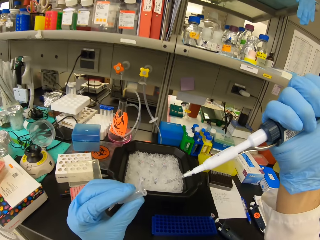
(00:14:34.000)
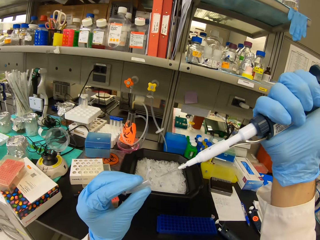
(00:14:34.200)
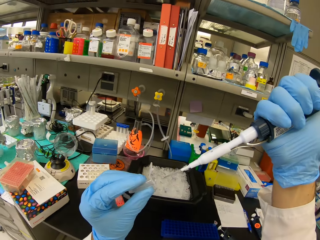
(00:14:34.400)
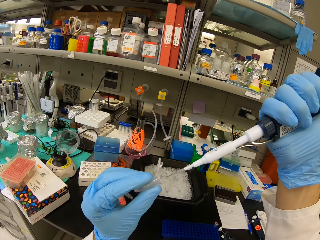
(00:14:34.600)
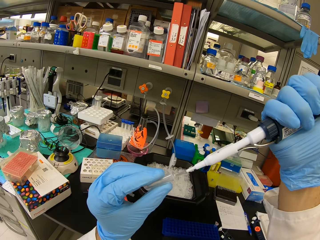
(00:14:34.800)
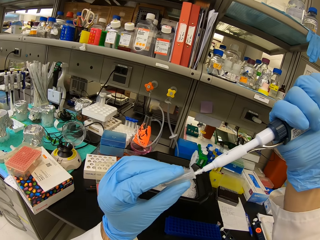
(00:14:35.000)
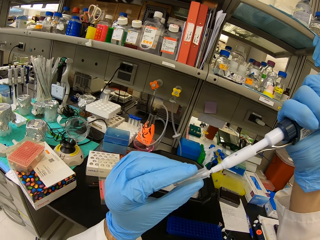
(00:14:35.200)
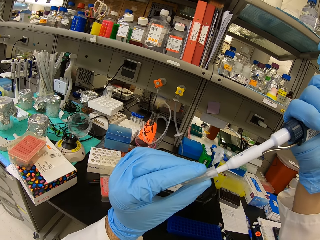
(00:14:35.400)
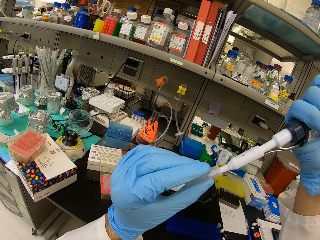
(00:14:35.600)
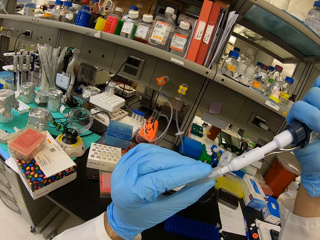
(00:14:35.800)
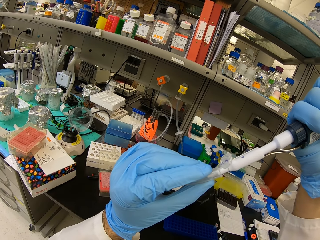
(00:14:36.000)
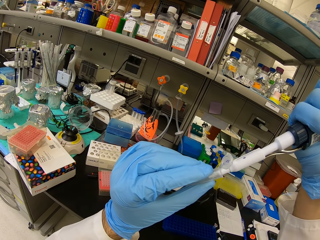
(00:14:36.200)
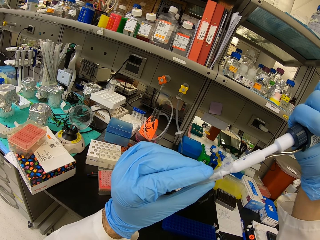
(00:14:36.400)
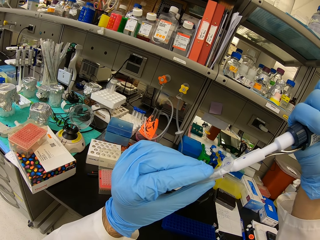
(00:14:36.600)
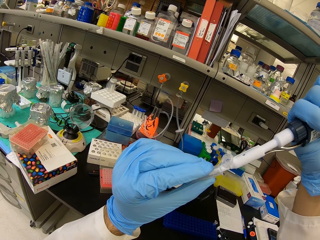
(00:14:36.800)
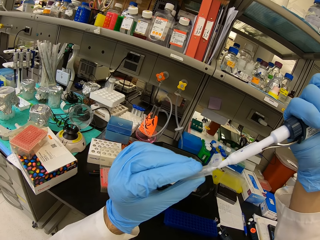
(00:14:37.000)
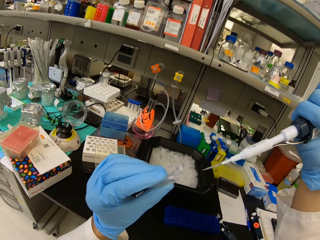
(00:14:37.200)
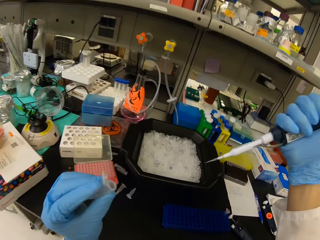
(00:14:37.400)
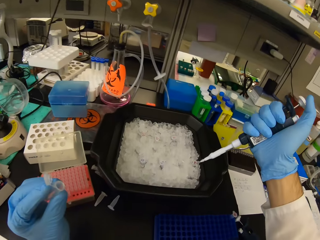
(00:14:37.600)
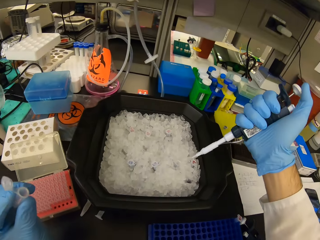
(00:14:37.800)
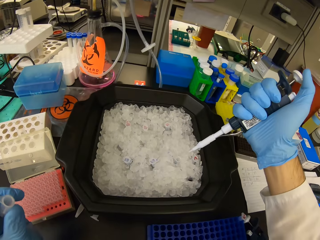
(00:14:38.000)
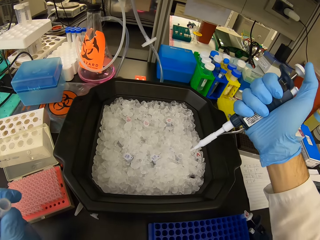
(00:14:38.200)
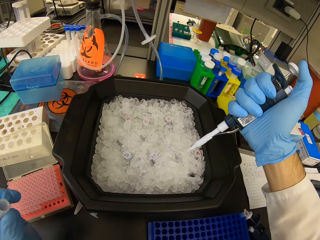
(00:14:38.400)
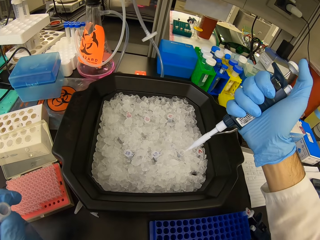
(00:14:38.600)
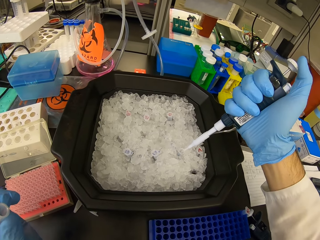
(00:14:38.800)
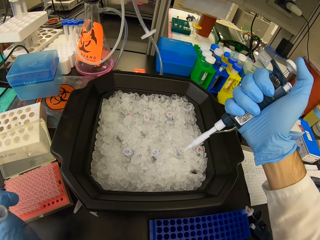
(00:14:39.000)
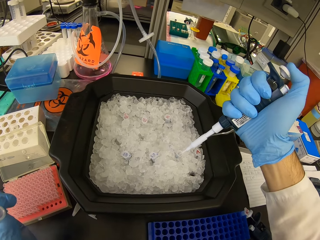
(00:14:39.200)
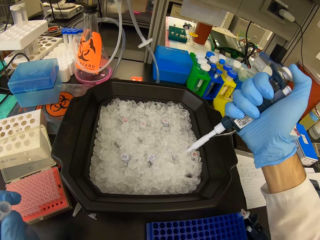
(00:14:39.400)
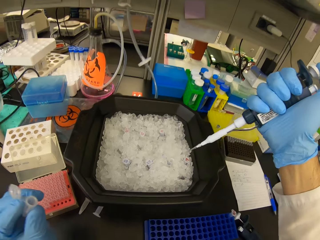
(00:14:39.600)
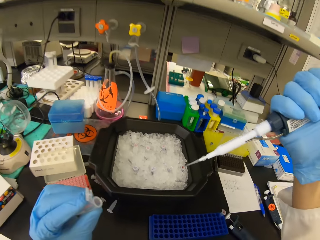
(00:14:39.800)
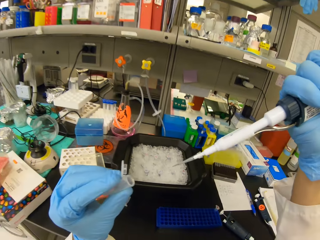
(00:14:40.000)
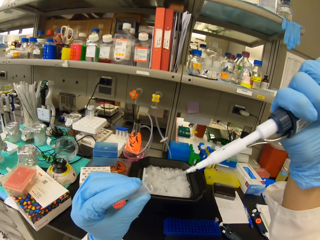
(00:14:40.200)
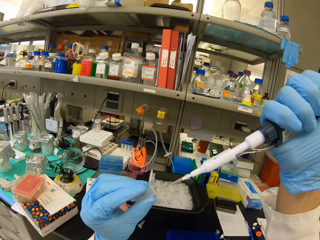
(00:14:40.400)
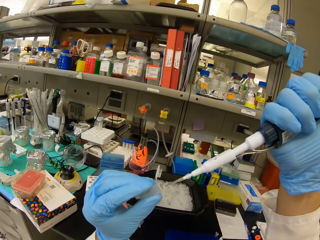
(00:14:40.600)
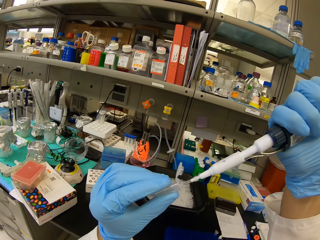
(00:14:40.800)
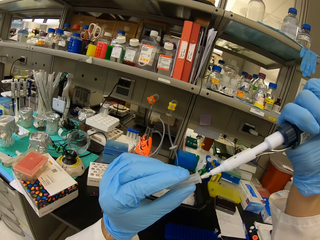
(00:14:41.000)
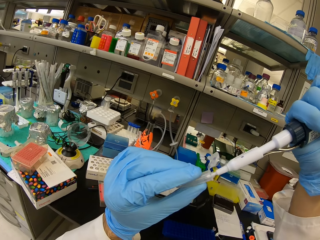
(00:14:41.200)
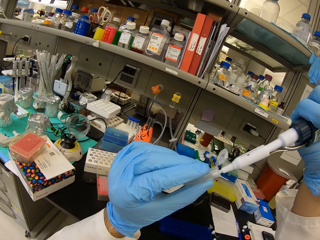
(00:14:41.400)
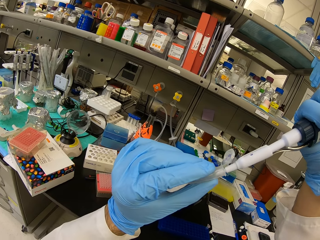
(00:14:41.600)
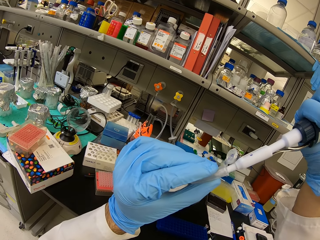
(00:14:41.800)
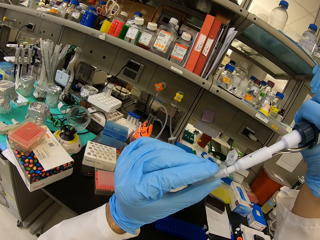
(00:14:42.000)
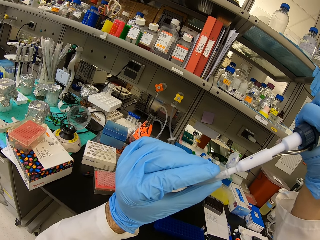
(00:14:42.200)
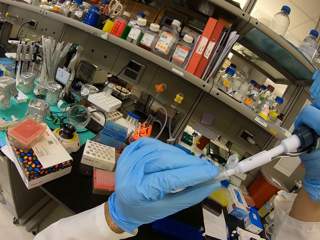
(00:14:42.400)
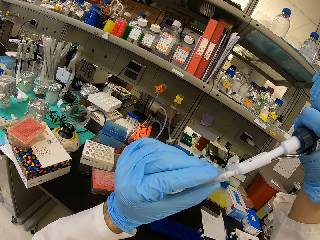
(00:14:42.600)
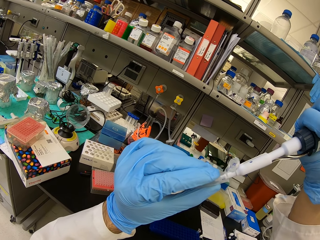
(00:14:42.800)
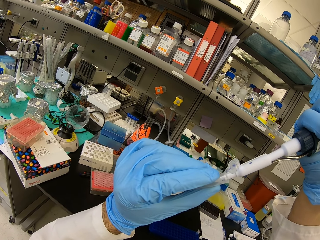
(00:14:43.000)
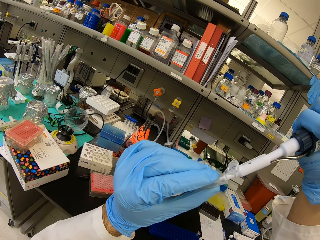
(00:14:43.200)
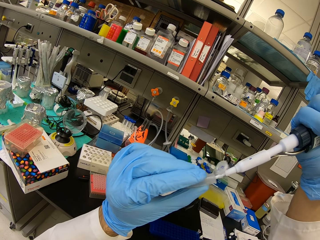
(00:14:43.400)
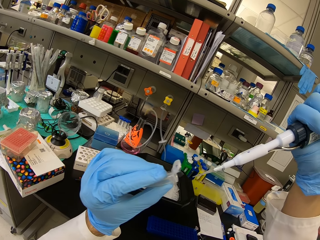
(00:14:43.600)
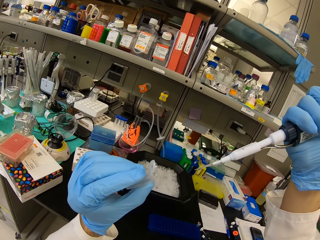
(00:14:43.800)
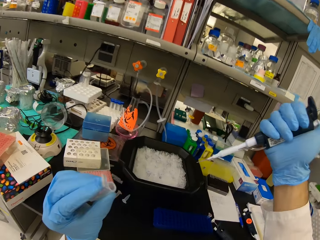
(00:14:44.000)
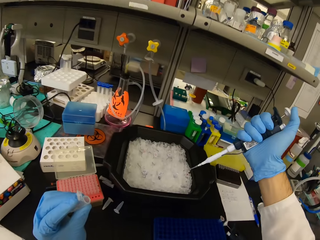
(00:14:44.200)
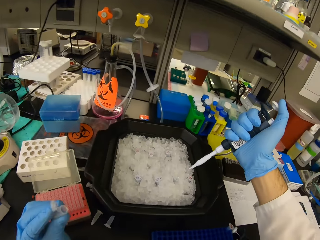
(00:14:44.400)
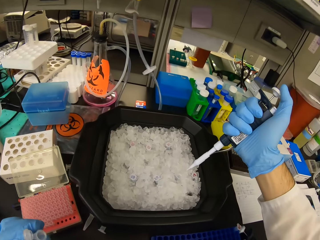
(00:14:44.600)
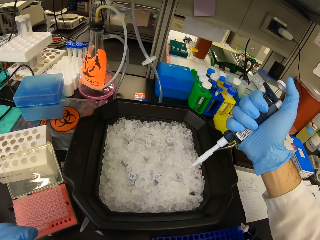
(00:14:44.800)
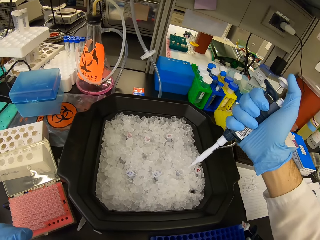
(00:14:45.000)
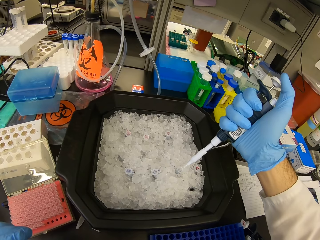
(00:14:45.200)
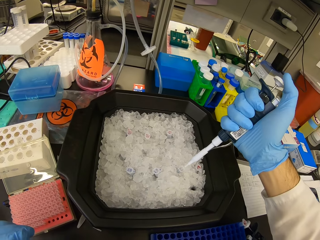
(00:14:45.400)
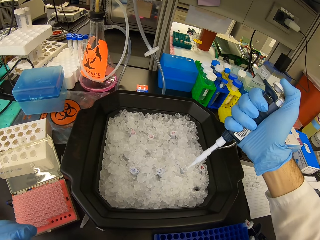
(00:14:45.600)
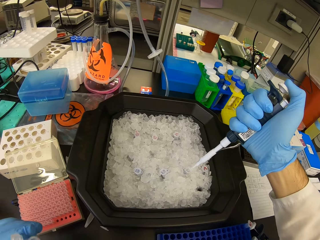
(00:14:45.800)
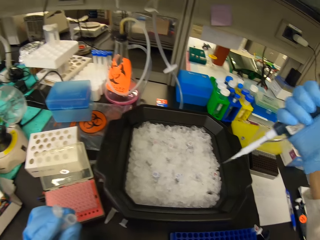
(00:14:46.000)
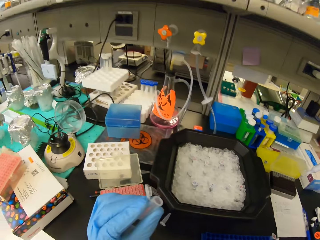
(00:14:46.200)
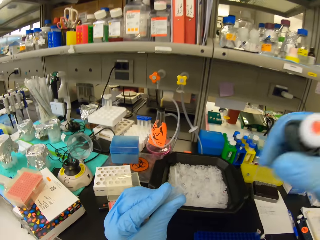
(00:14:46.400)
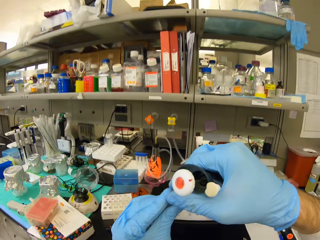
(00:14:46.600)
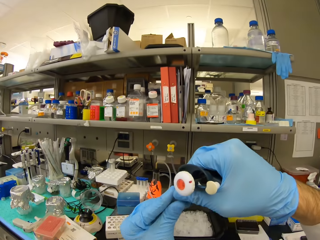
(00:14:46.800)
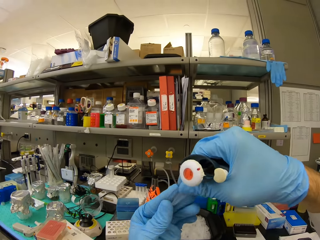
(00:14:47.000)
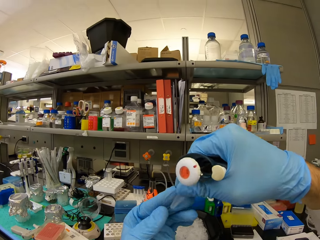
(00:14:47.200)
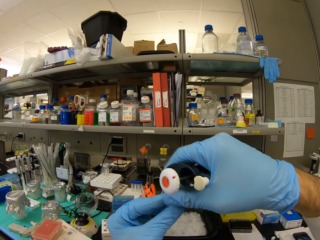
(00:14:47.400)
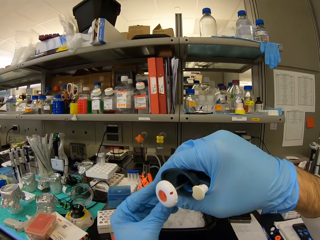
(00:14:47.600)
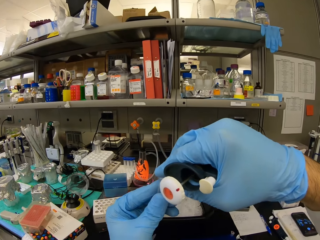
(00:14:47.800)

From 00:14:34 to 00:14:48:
The camera wearer fills up the test tube. They place the syringe in one of the test tubes in the black bowl. They fill up the test tube. They place the syringe in one of the test tubes in the black bowl.

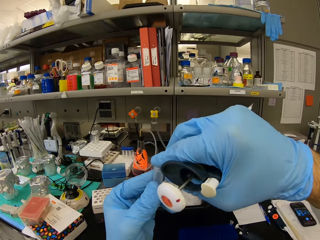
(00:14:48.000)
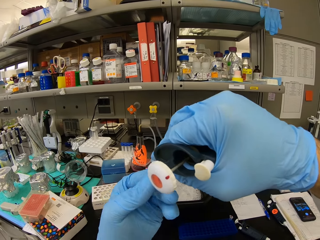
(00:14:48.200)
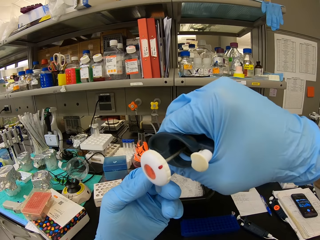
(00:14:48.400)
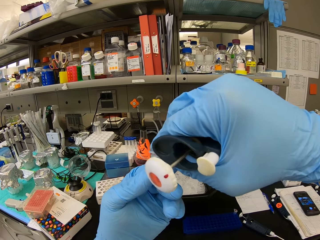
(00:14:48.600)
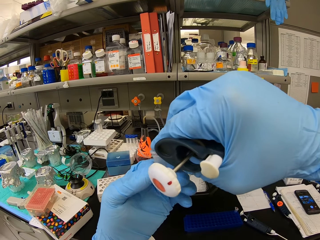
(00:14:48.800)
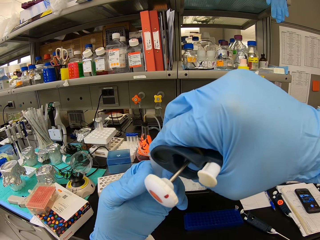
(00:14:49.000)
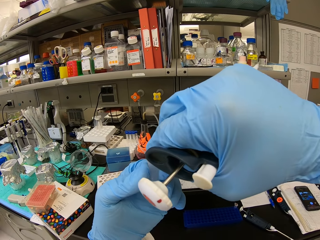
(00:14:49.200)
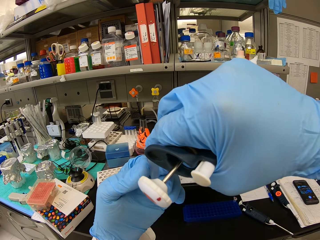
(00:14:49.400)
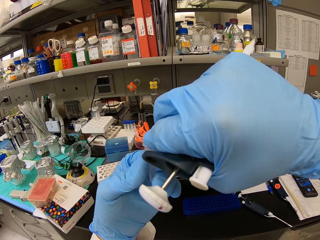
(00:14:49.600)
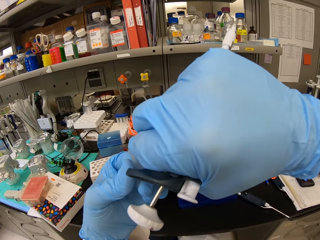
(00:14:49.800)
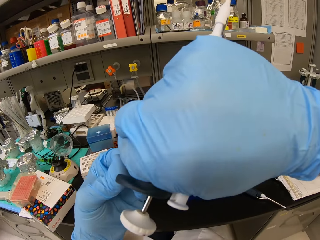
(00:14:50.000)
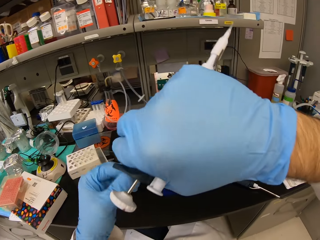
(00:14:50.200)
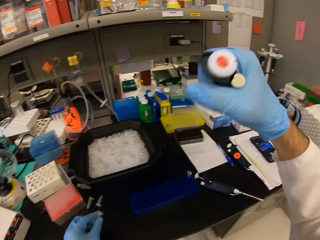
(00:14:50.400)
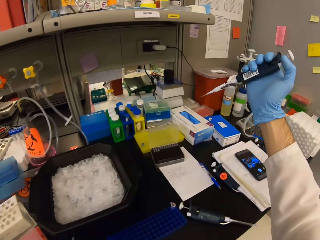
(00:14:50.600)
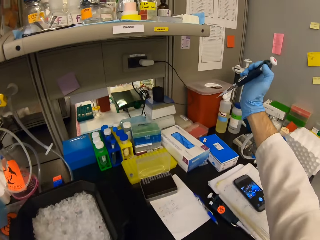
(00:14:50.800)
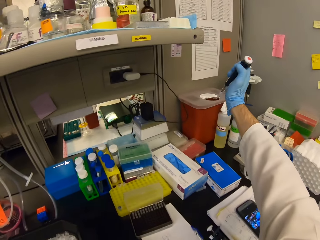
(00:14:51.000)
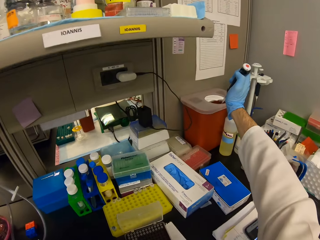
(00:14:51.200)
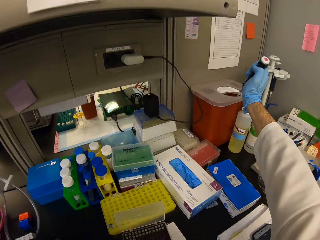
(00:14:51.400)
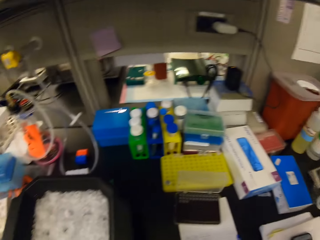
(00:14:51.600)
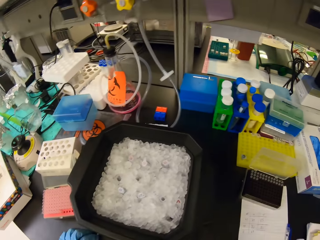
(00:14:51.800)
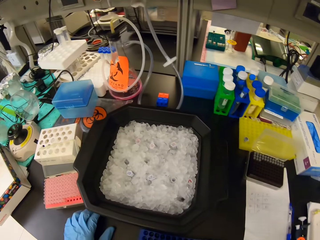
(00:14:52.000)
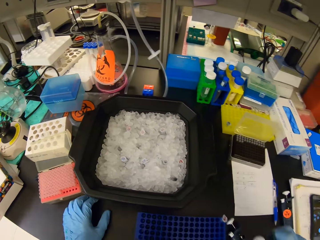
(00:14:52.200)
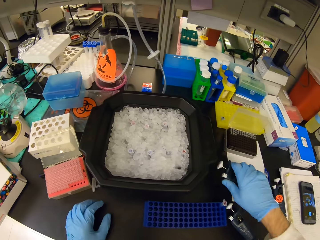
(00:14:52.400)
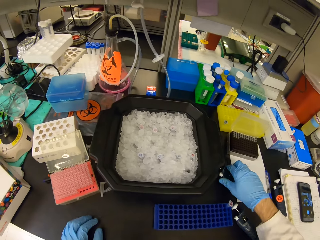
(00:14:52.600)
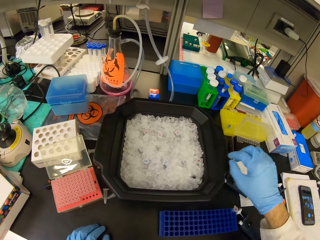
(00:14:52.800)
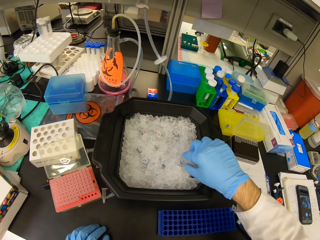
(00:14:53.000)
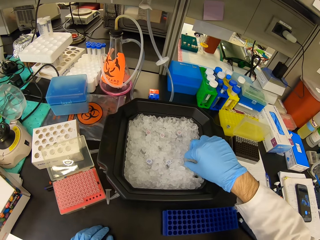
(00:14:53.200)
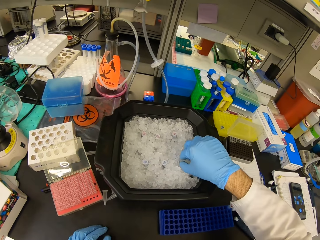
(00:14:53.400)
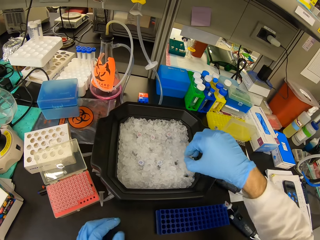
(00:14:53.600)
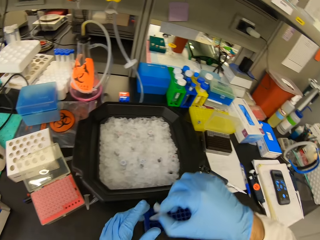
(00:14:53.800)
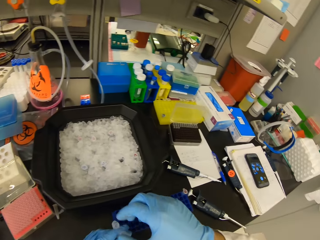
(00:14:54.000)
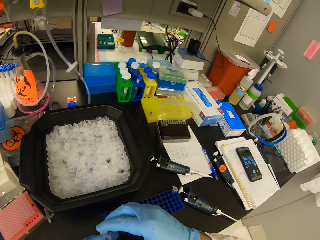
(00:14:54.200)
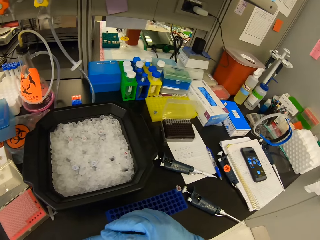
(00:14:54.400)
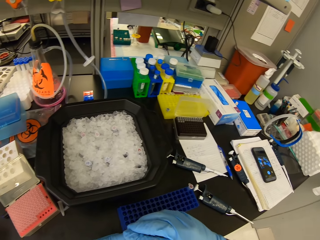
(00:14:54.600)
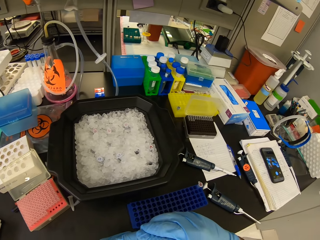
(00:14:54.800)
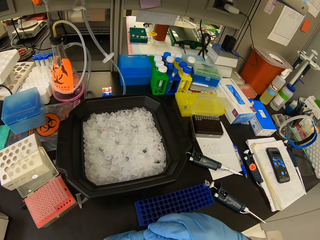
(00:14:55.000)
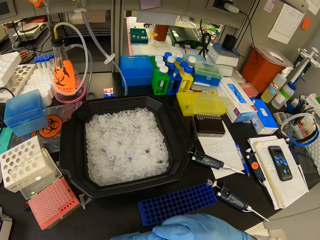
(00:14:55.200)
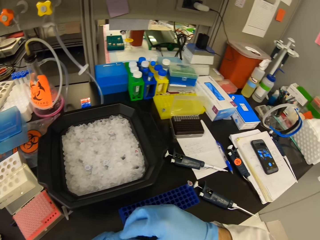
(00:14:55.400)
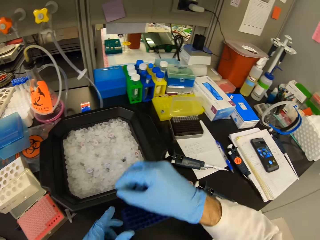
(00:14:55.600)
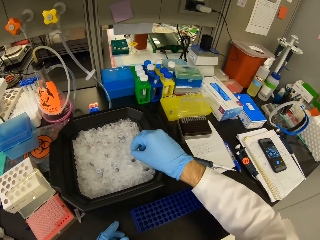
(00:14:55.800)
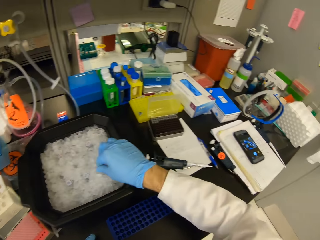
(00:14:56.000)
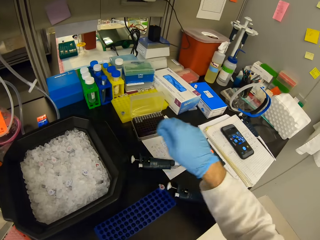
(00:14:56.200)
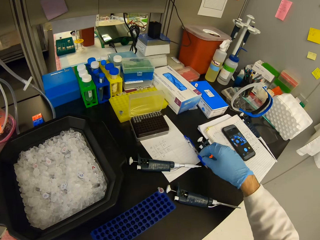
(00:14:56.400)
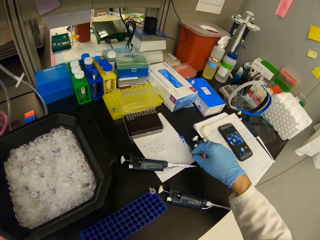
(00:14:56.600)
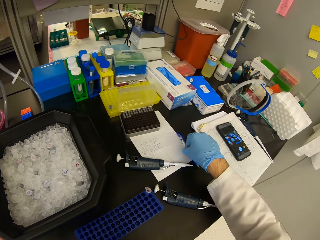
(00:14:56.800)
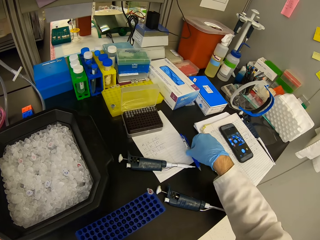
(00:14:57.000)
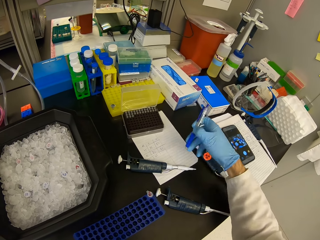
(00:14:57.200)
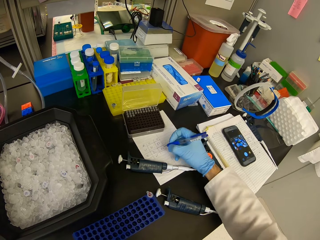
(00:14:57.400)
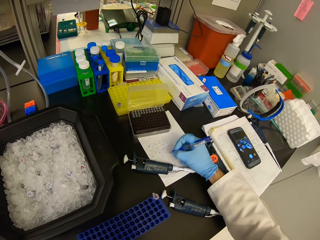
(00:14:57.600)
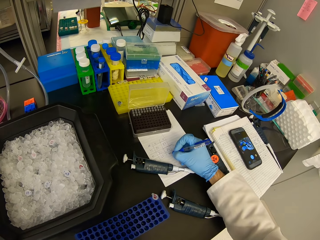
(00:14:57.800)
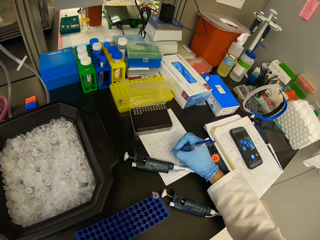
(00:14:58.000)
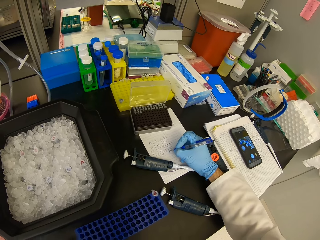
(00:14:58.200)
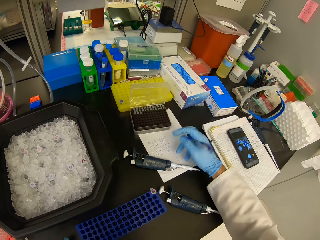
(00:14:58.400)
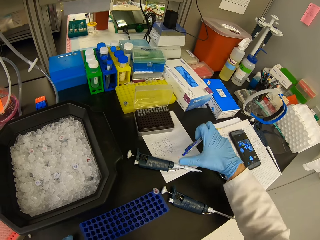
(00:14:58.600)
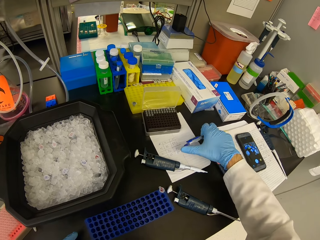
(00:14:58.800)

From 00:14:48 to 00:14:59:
The camera wearer closes the test tube cover. They point a micropipette or syringe on a container. They pour the remaining liquid in the syringe into the bin. They place the syringe on the table. They pick a test tube from the black bowl. They close the test tube cover. They place the test tube on the black plastic bowl. They pick up a pen on the table. They write on the book on the table.
